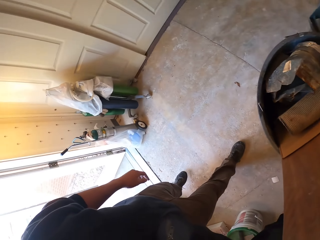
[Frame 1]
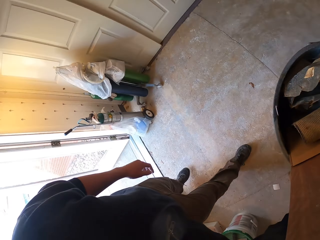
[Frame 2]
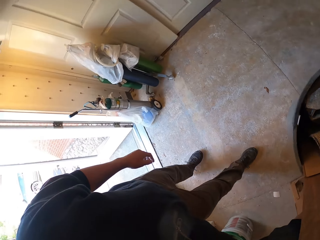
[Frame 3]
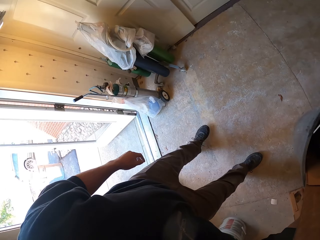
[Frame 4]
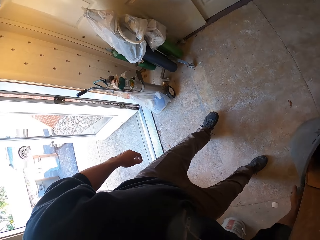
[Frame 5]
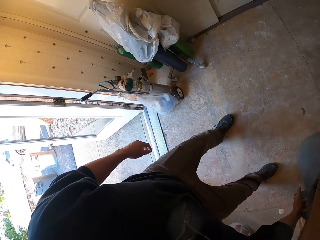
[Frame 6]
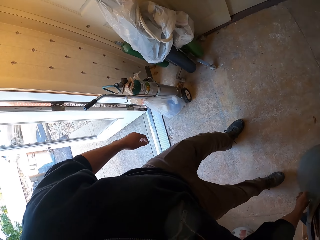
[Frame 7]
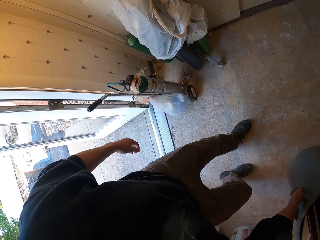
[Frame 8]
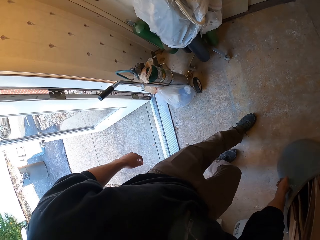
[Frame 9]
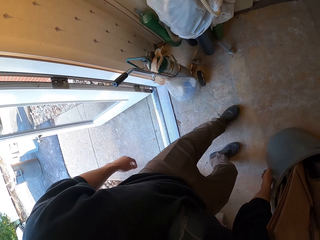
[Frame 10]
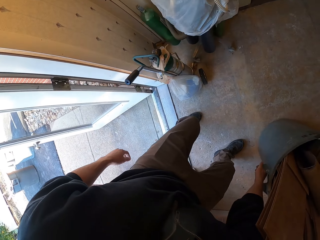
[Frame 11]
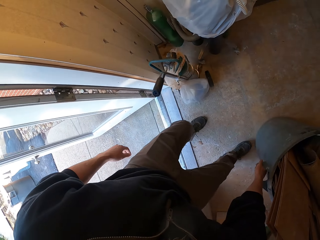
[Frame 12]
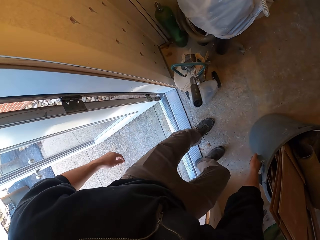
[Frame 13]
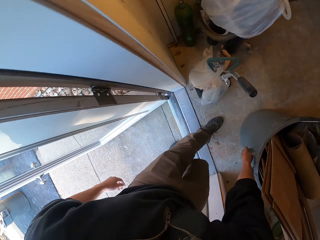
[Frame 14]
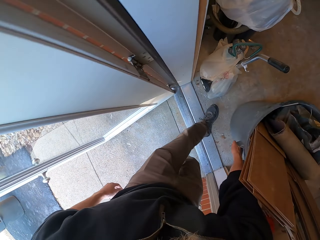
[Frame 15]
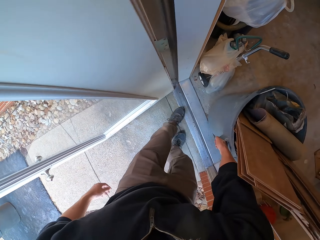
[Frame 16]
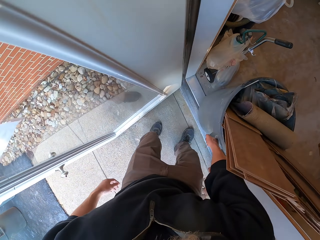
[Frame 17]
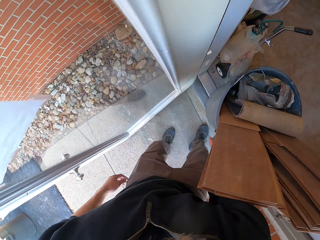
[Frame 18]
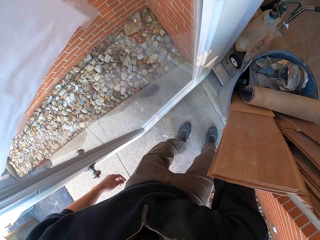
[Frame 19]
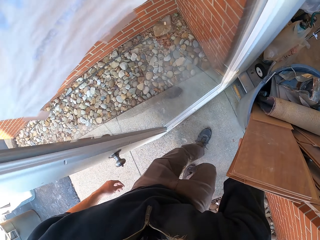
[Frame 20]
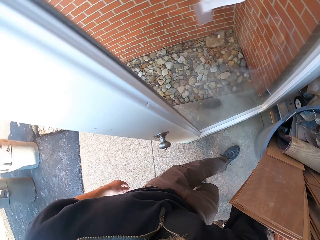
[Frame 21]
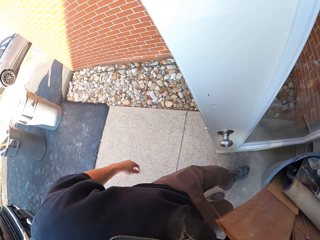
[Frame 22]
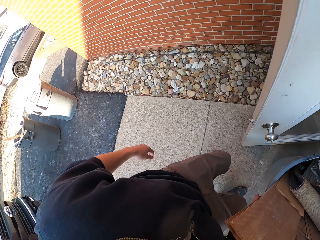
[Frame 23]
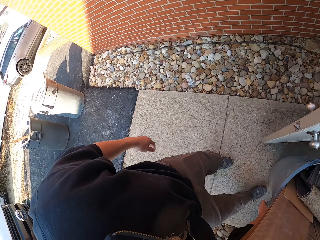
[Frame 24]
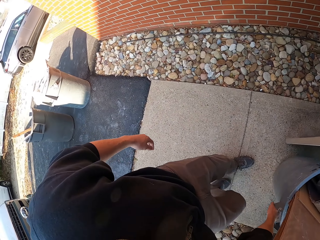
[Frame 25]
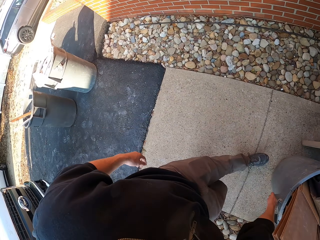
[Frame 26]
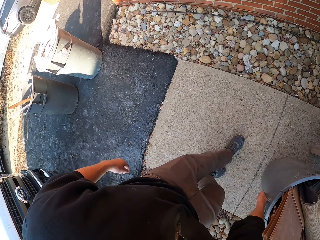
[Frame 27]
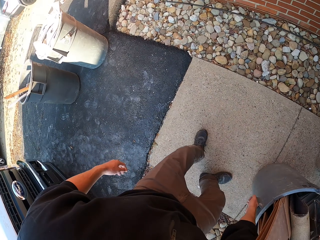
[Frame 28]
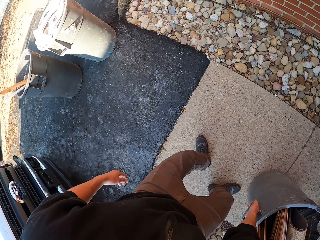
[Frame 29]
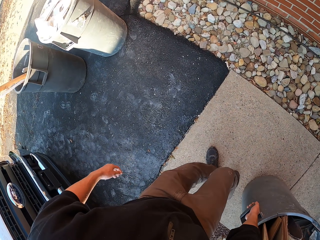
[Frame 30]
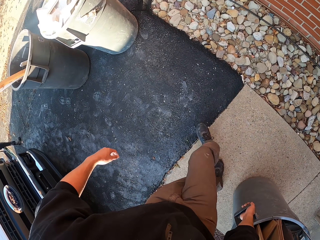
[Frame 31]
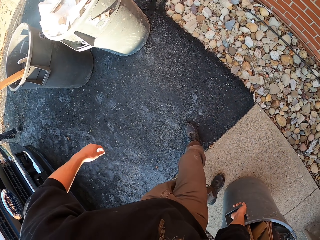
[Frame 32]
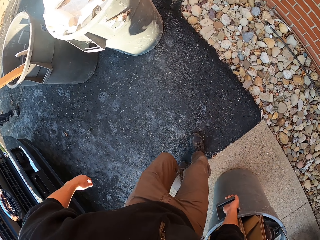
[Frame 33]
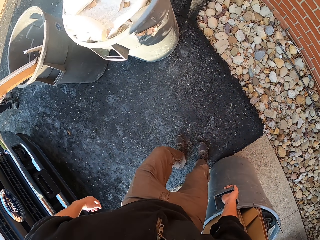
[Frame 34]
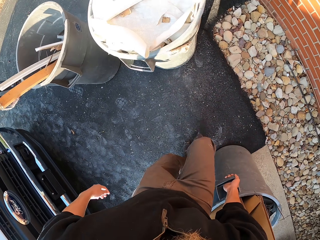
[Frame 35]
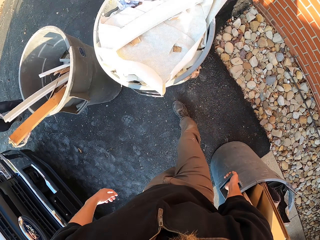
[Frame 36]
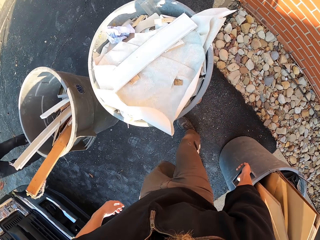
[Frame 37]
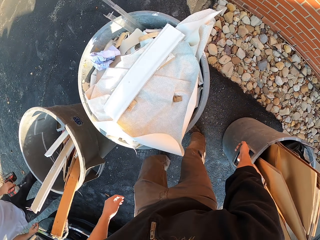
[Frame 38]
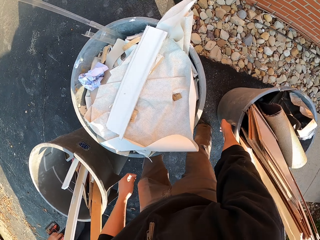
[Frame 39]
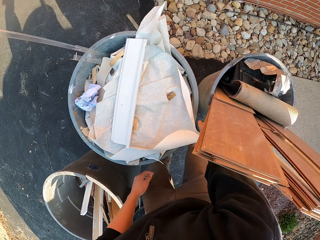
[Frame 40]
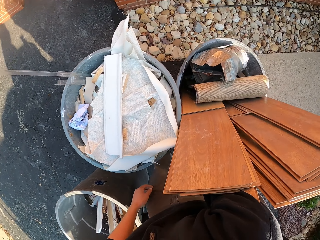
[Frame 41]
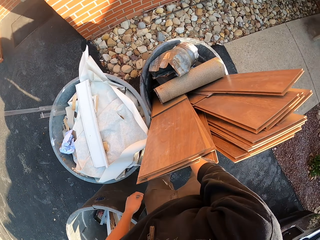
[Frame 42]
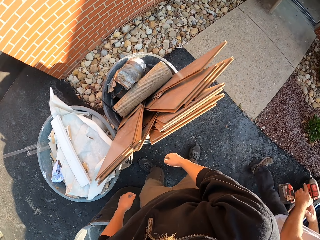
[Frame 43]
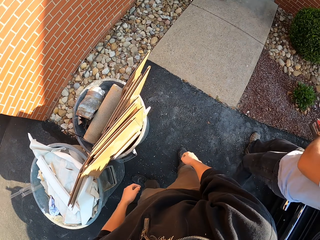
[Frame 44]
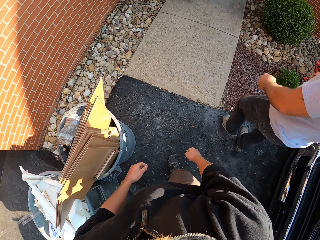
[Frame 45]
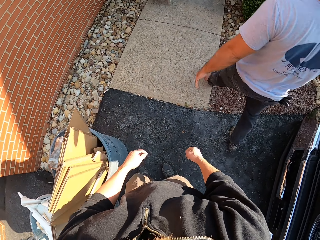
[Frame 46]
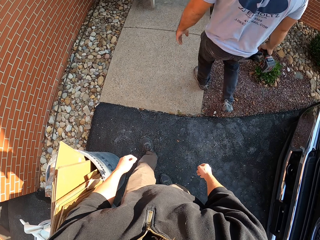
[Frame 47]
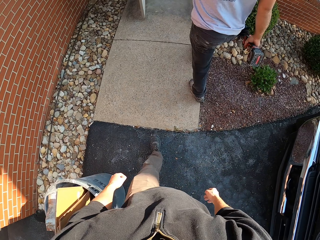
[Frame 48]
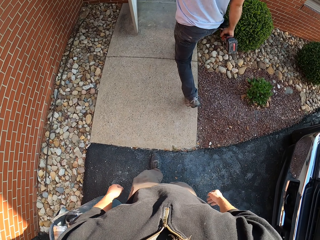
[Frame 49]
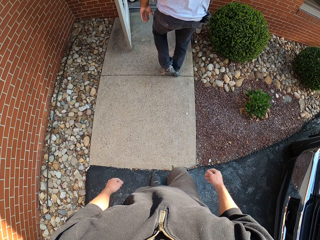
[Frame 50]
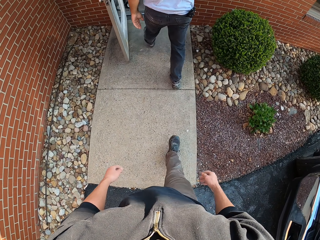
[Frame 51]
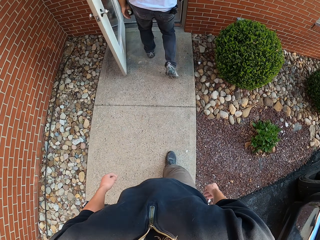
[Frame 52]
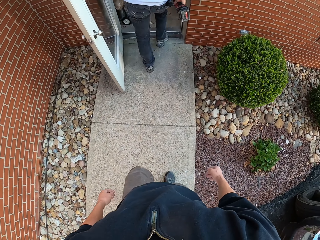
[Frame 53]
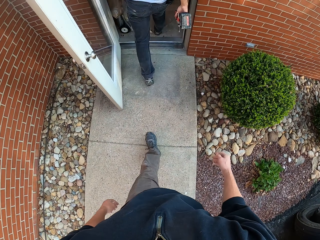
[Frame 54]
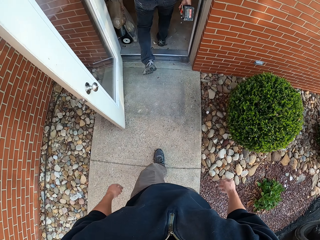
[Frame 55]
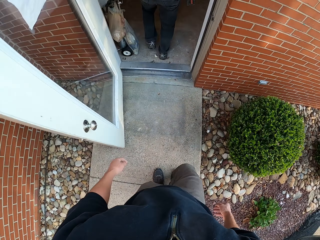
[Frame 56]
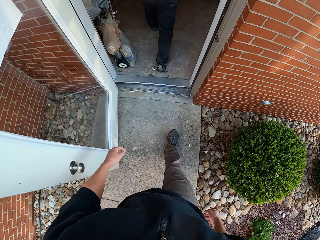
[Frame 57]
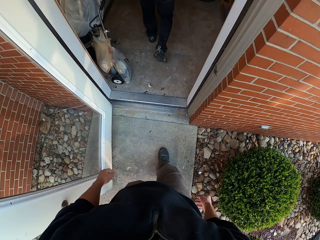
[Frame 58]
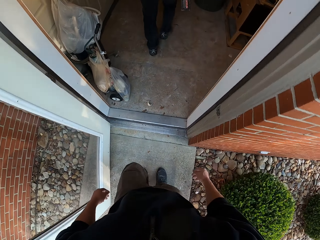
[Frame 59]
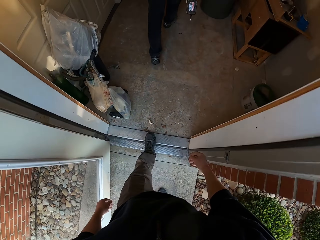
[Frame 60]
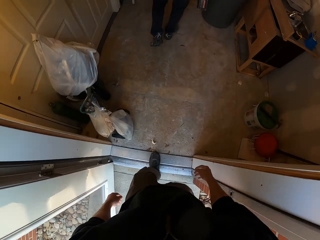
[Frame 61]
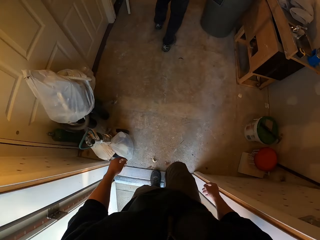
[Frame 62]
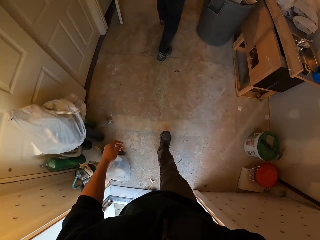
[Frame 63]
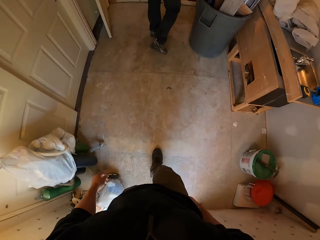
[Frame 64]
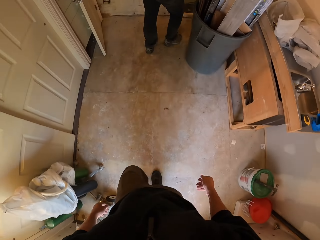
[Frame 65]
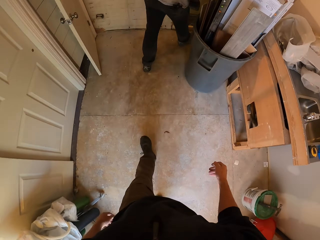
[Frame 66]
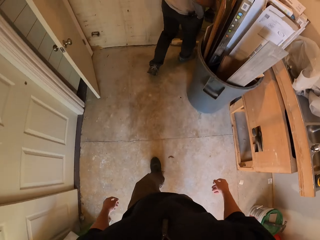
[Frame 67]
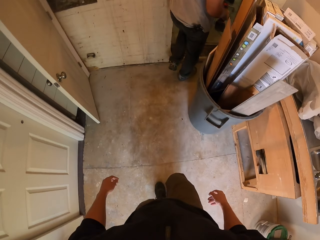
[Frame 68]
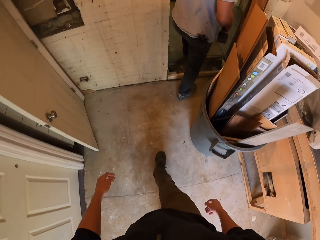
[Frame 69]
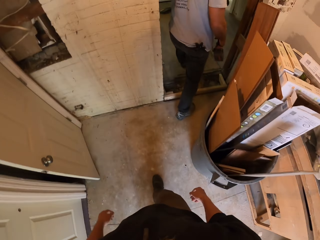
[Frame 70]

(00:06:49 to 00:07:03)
The camera wearer pulls the bin. A man walks. The camera wearer moves around. They move the bin.

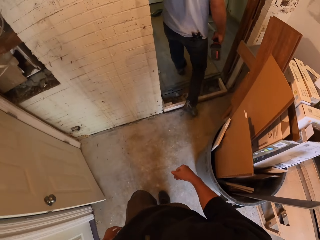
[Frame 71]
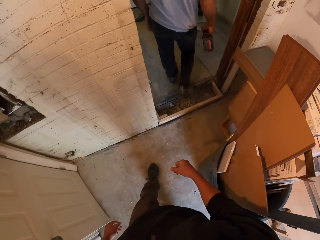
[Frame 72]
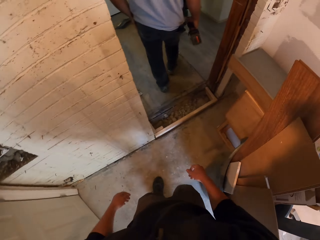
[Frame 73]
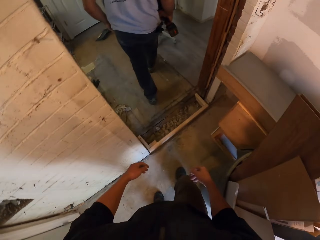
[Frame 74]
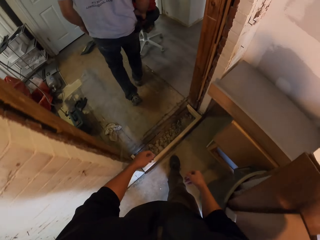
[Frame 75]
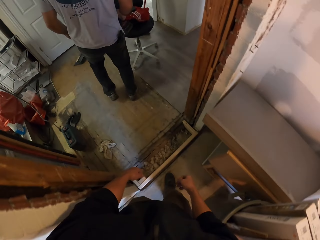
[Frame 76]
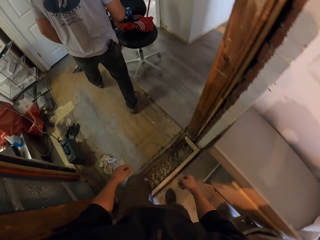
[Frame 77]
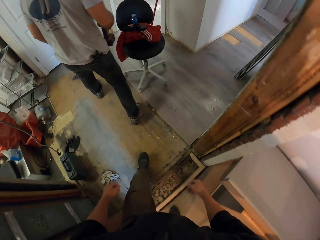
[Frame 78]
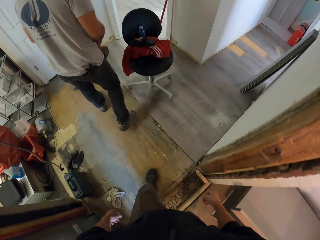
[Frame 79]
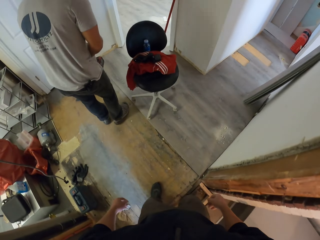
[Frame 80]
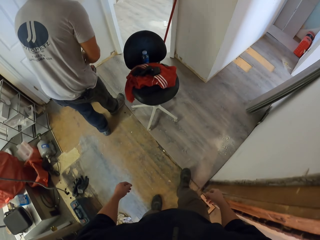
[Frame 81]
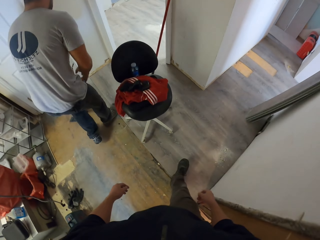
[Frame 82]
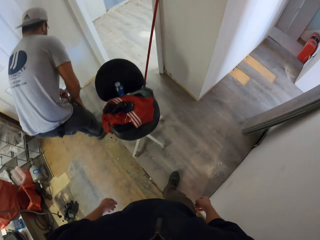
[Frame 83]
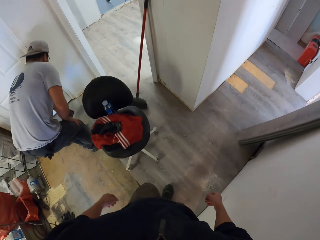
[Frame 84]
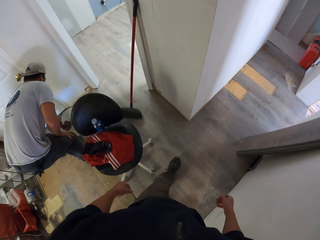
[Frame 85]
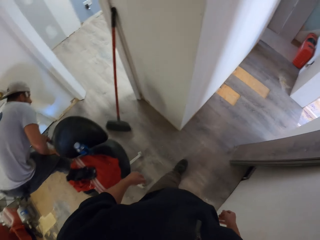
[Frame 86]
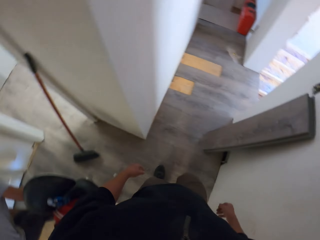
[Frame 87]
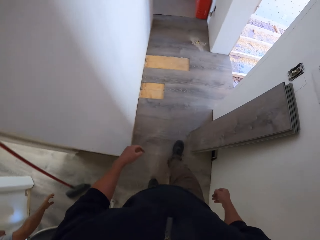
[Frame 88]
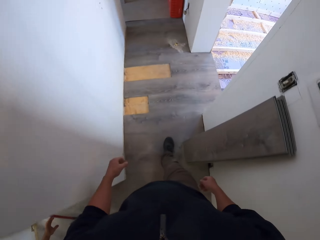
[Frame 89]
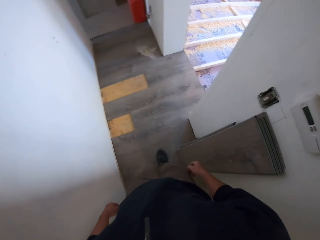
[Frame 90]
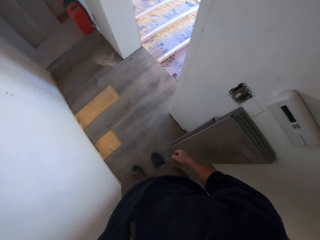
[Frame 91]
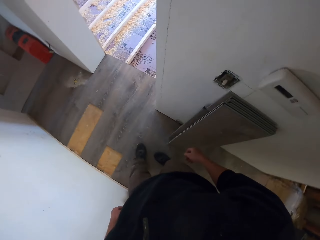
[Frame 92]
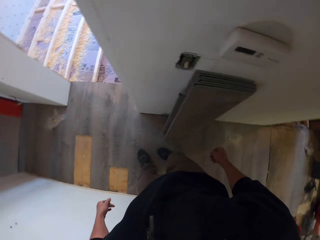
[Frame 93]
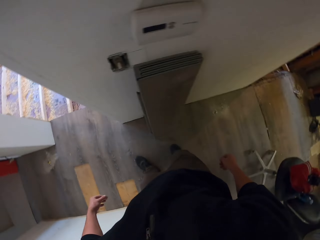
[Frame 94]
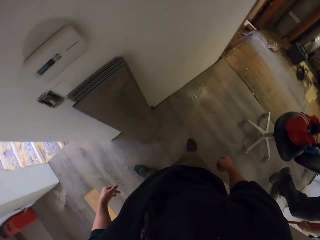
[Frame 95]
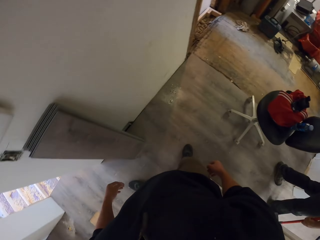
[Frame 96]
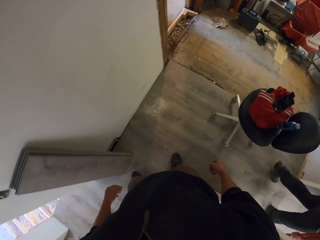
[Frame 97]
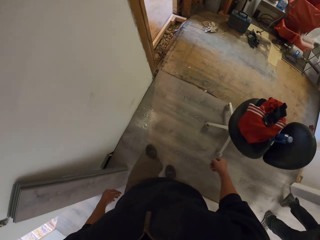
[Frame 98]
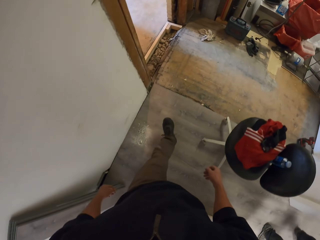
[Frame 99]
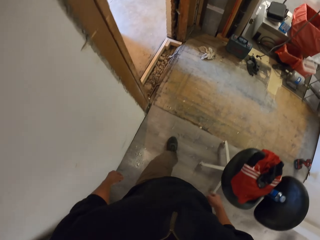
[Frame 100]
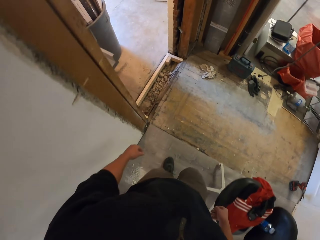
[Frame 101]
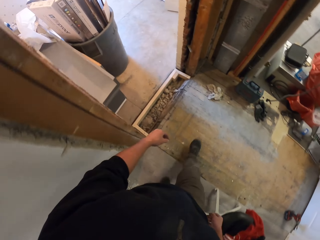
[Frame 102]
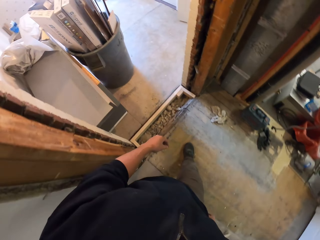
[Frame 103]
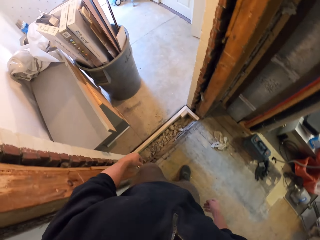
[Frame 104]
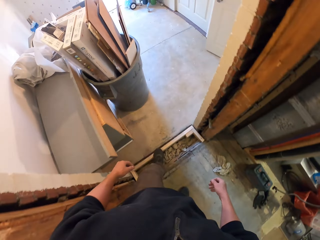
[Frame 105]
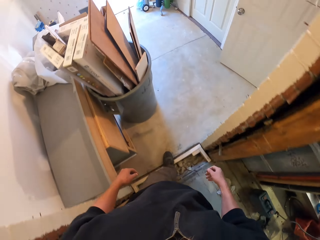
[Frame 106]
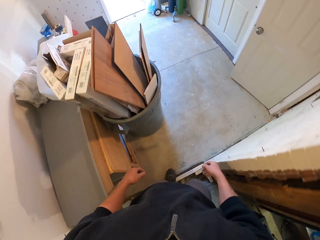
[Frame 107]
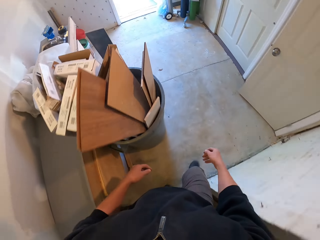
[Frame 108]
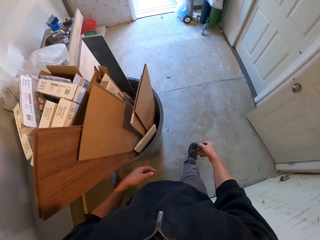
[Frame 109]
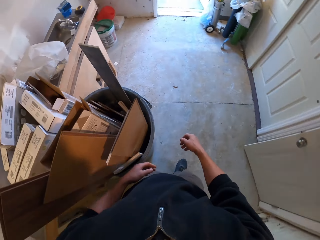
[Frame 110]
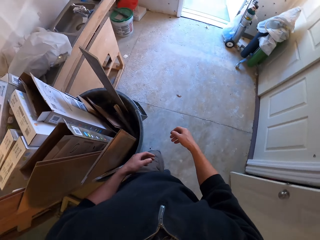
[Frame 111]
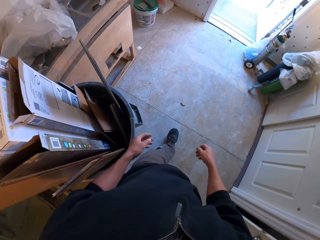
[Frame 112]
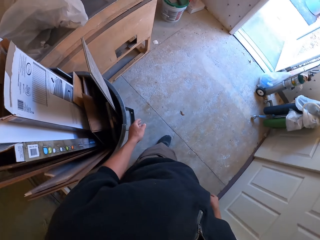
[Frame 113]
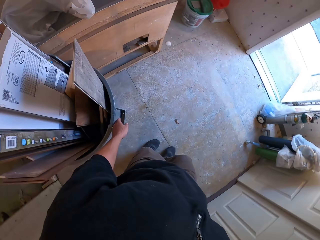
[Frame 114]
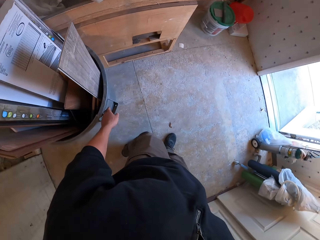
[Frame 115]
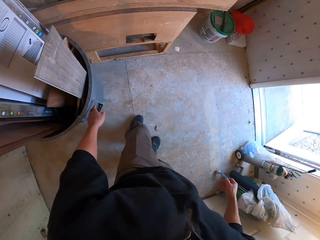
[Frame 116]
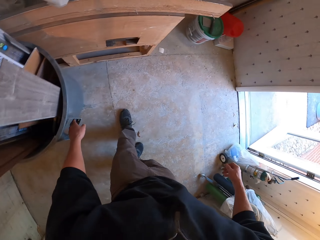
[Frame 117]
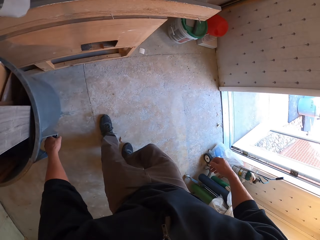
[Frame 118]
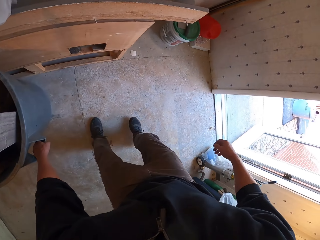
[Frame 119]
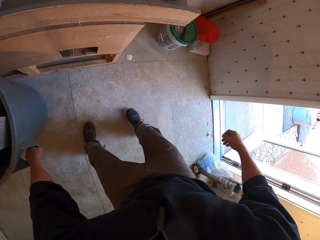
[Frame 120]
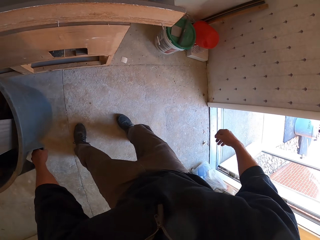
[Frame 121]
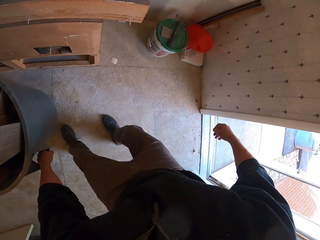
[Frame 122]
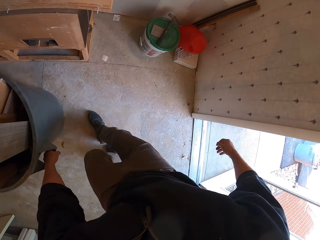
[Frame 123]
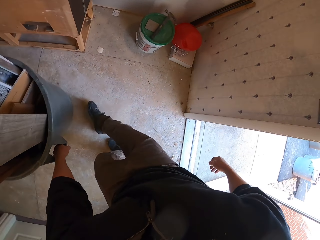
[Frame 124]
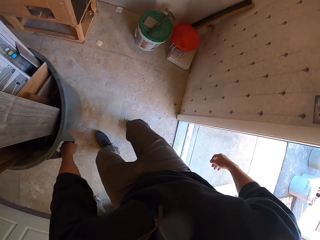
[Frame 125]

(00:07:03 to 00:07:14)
A man puts a tool down. The camera wearer walks. They pull the bin.
